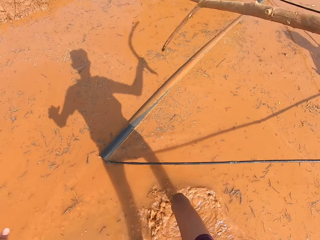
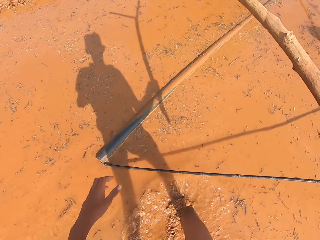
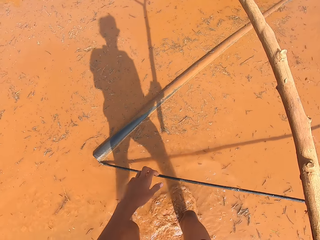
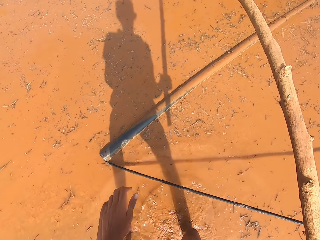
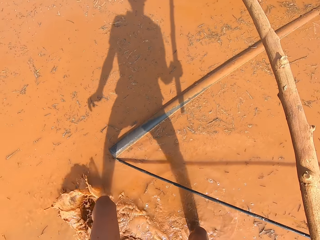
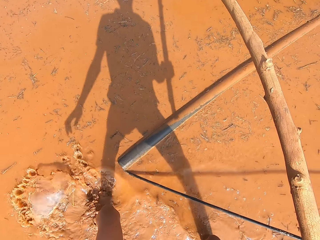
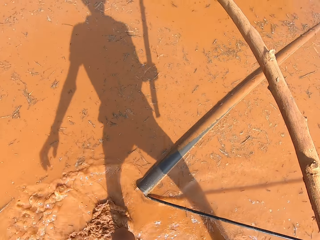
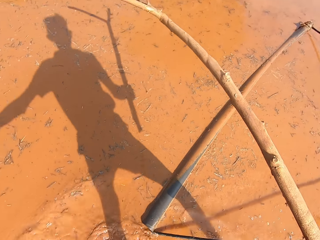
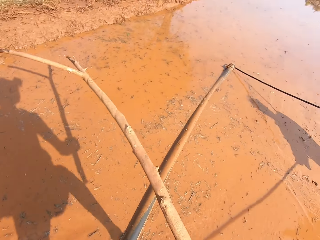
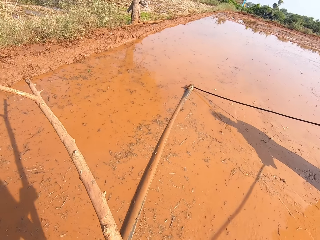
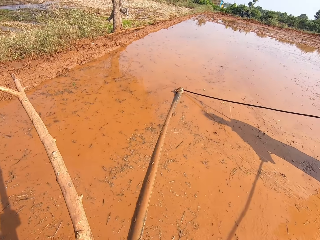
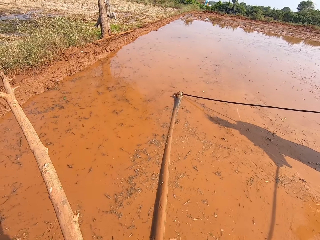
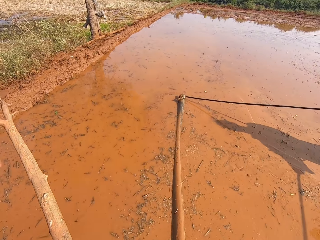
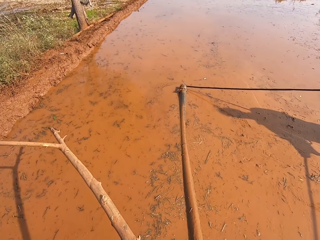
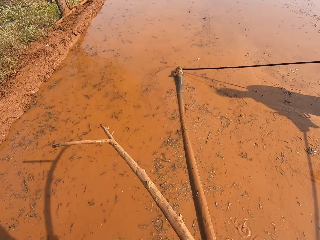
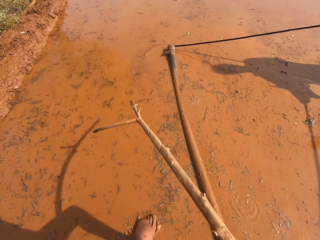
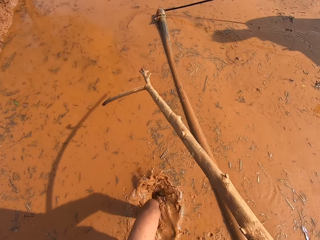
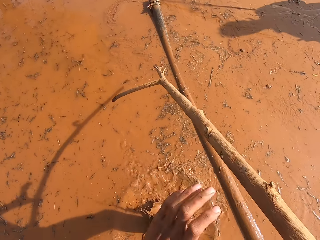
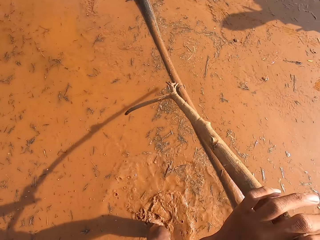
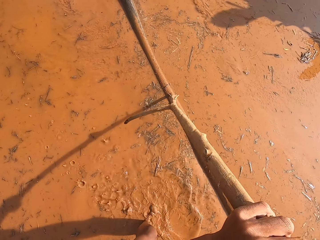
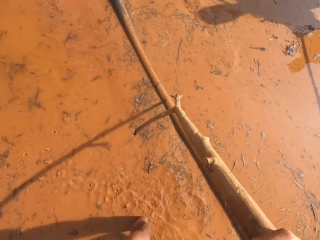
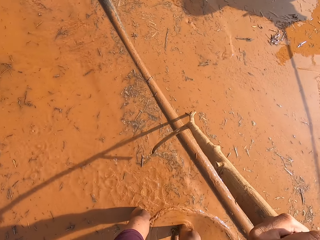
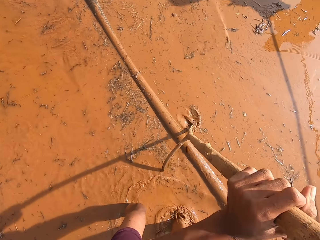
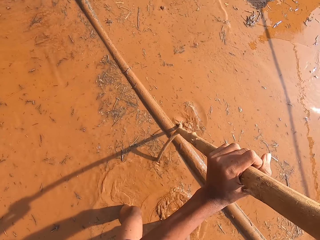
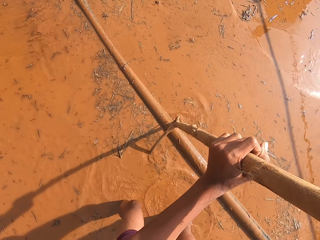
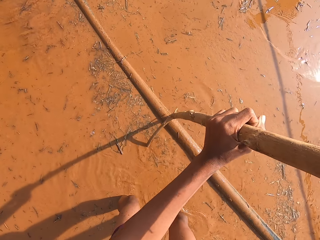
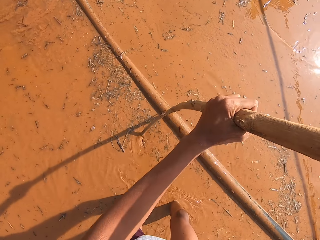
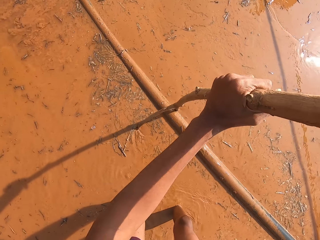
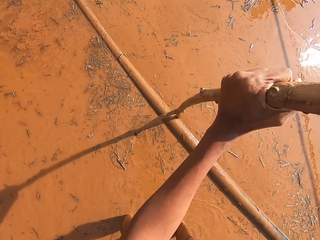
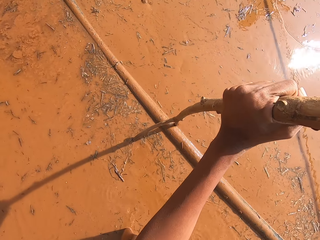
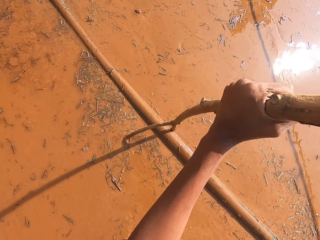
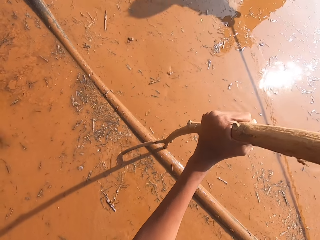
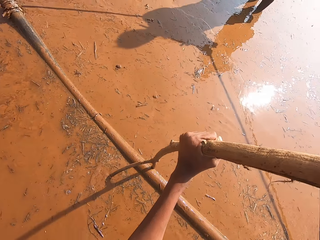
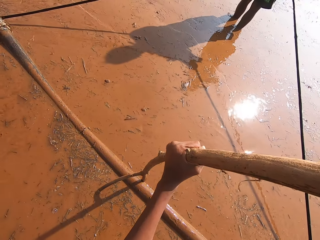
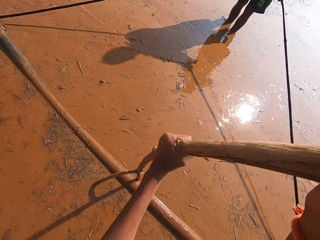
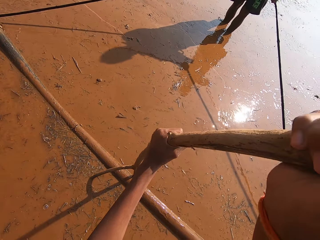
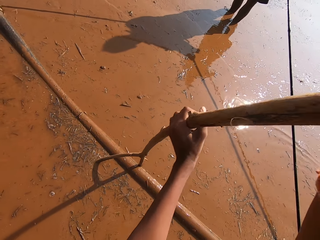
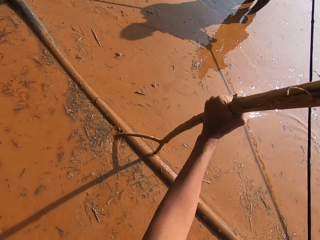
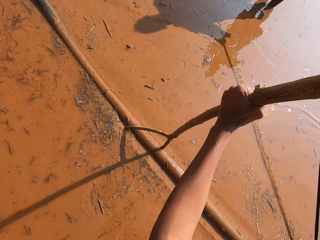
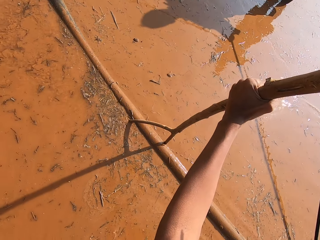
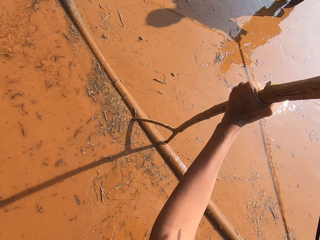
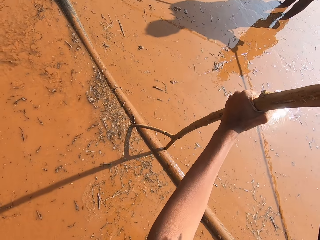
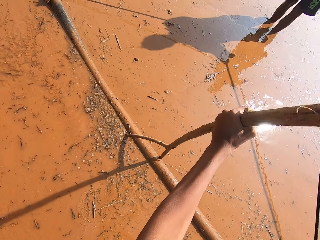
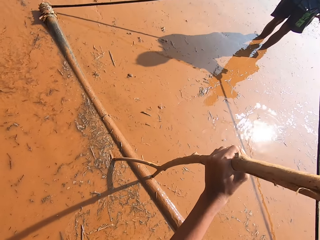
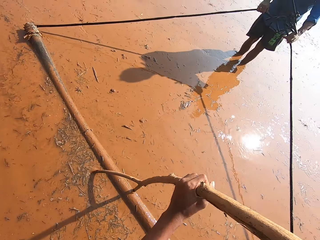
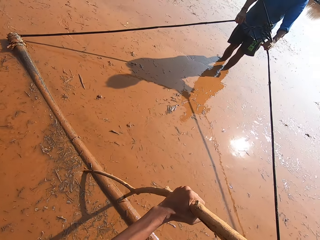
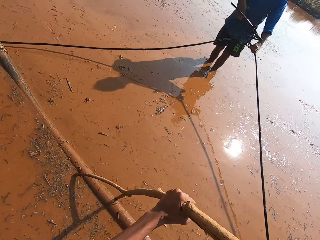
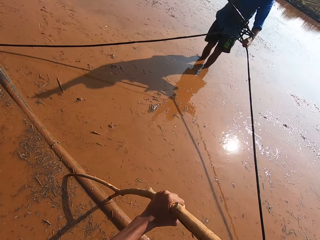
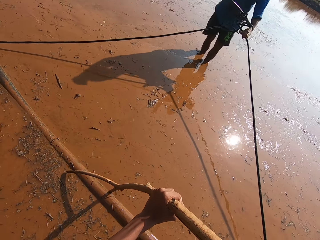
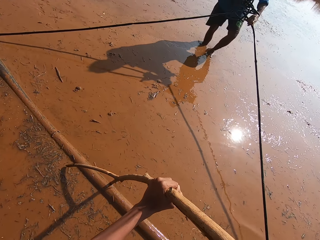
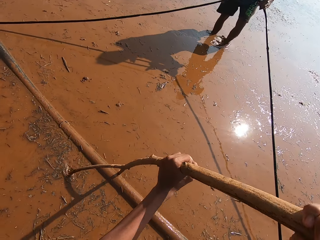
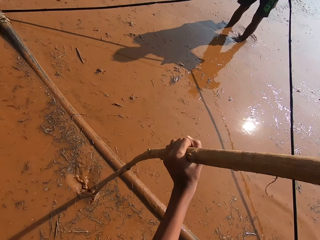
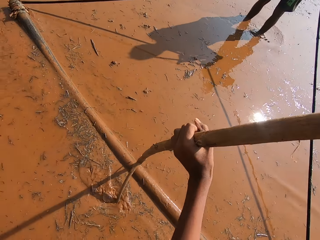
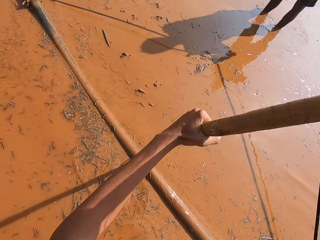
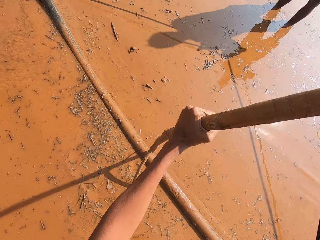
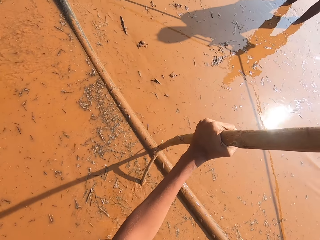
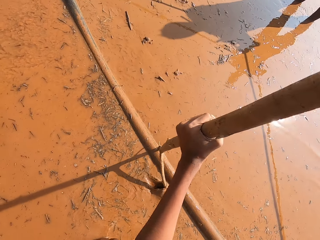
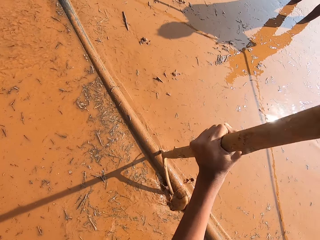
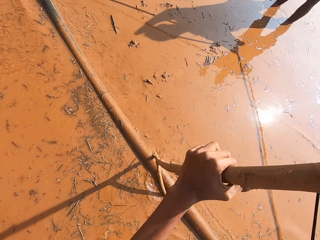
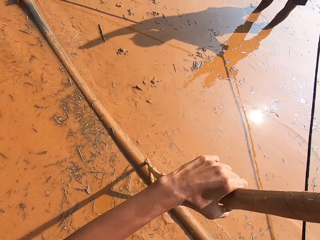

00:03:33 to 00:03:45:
The camera wearer presses a rod in the muddy water with the stick in his hands. He puts the stick on the mud.

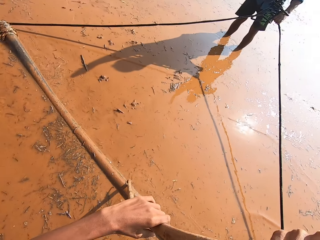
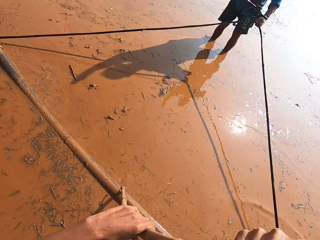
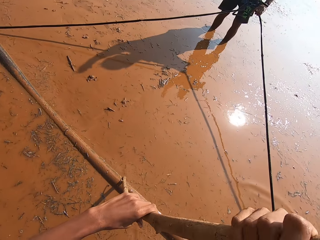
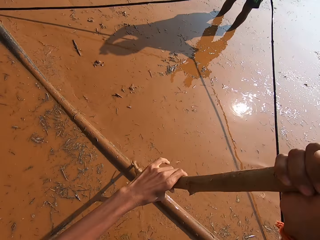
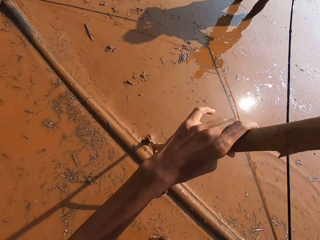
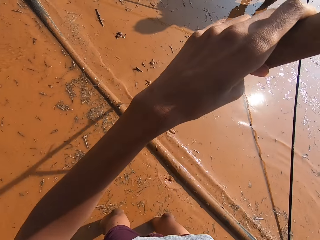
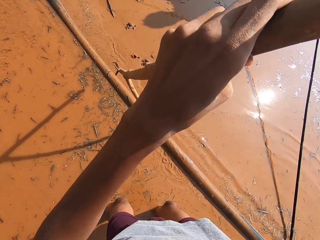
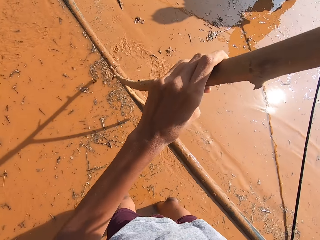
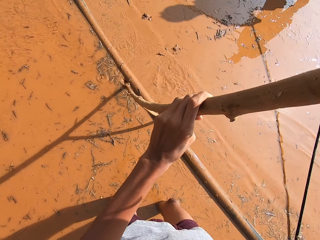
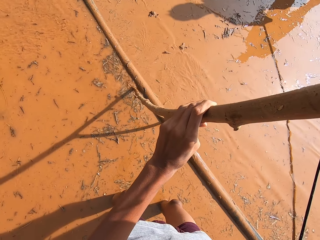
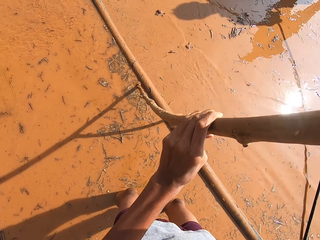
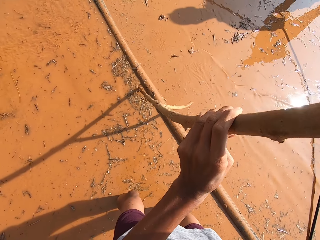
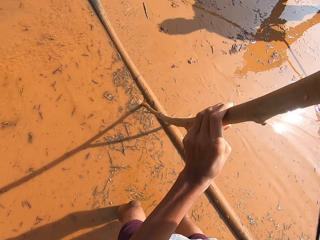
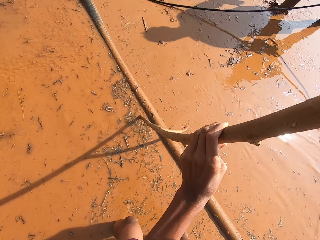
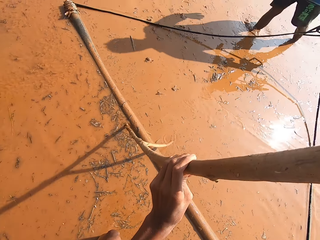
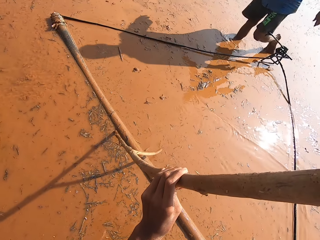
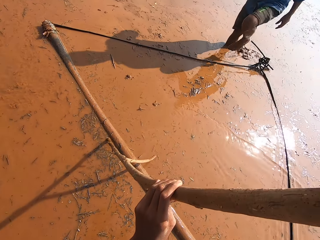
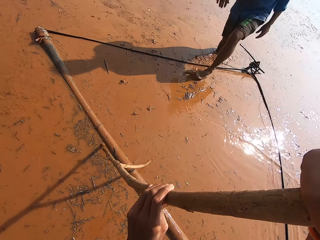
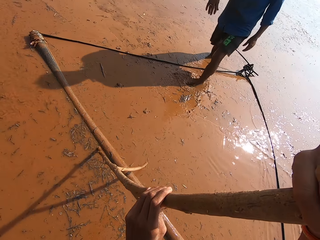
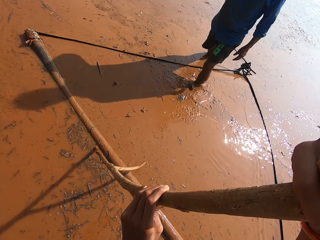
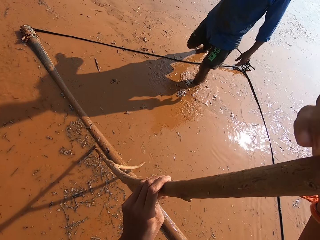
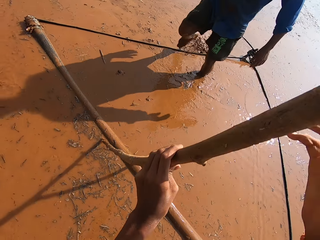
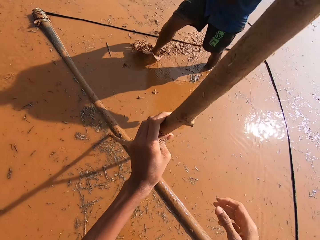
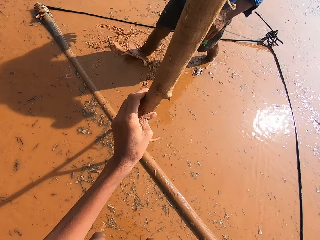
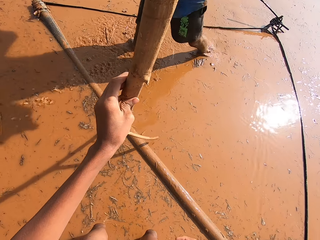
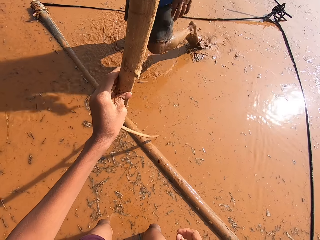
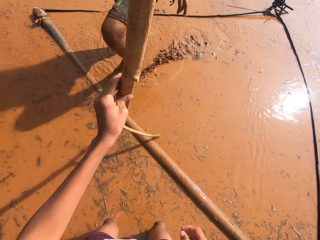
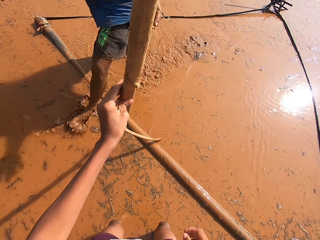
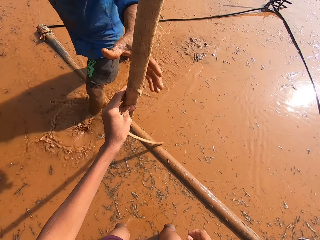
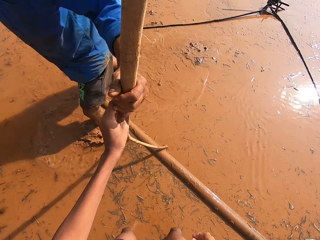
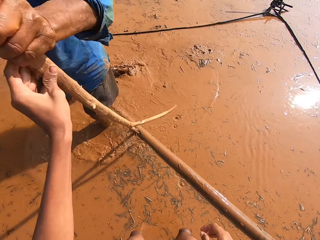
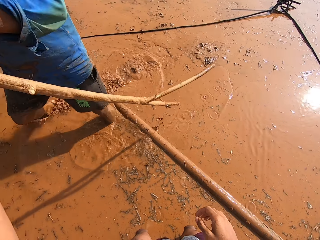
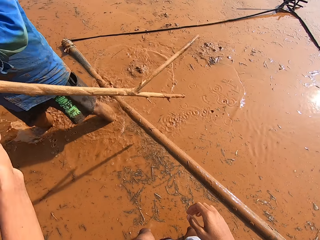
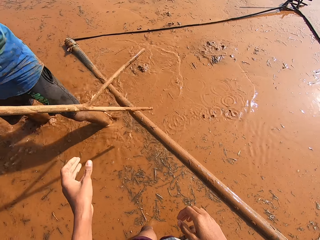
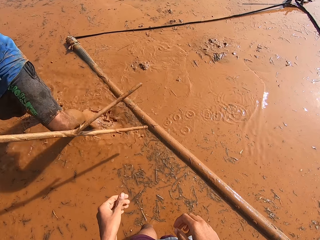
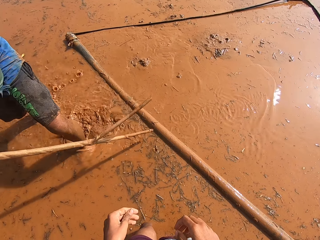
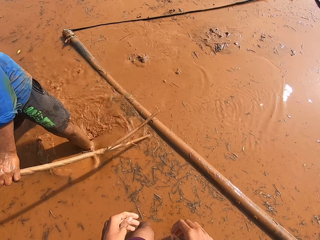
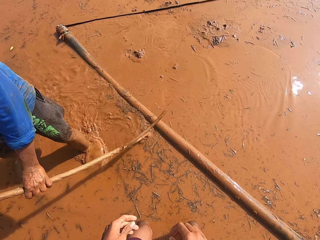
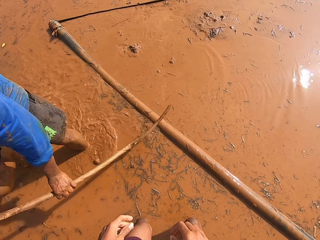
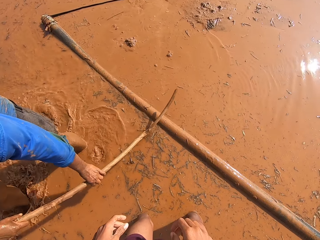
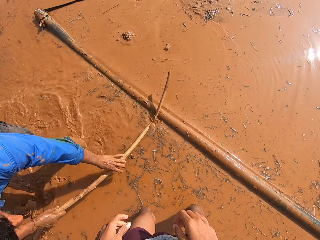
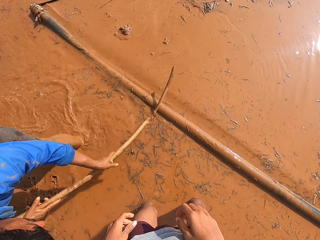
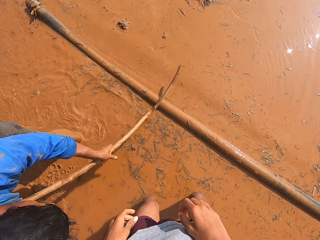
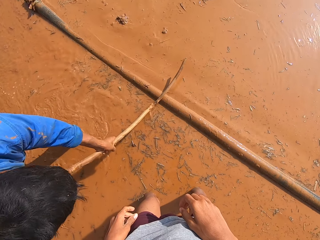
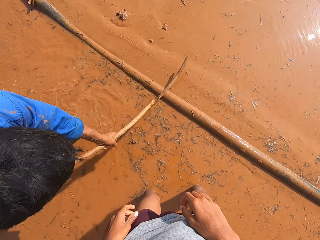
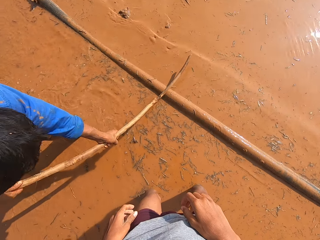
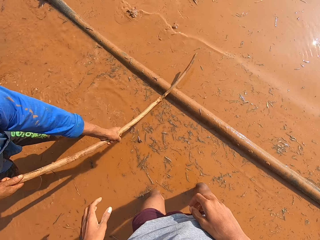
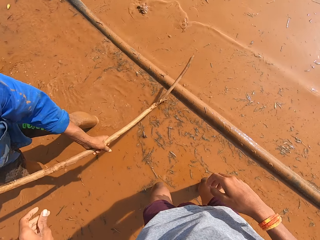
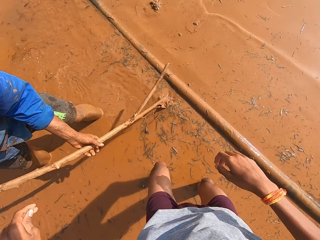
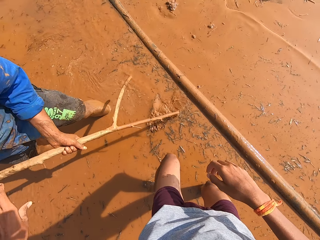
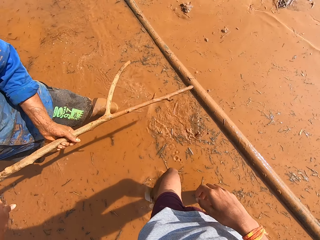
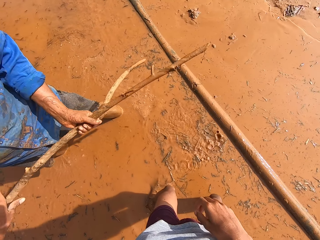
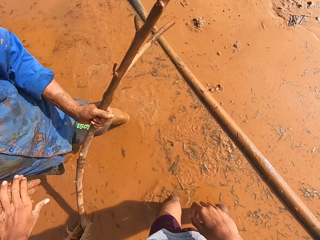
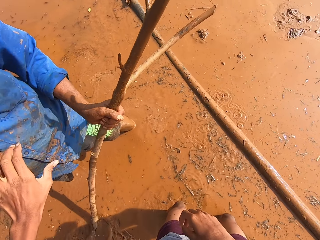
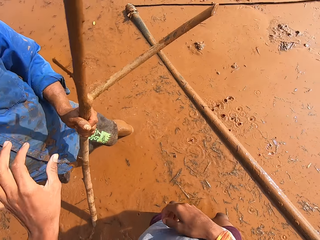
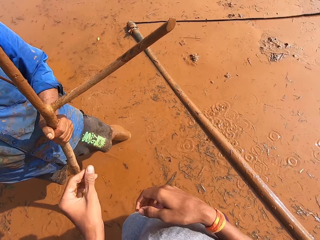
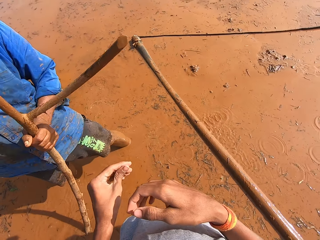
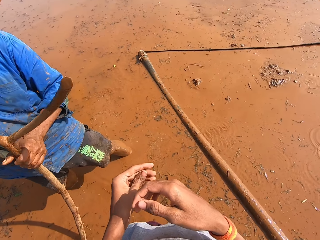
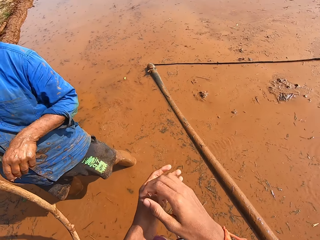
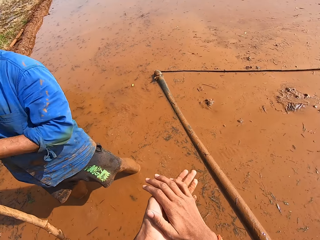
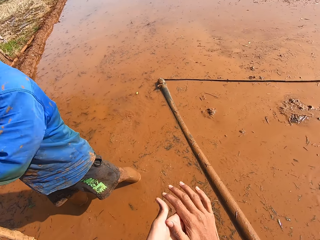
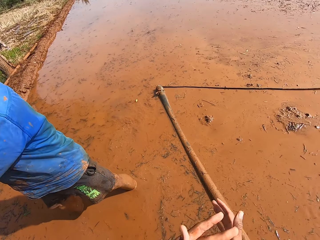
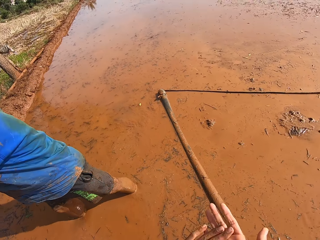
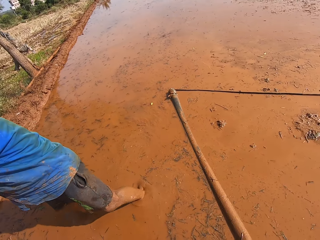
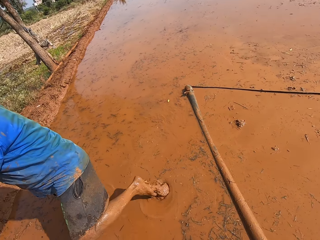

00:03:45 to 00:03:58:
The man drops the ropes with his right hand. The man collects the stick from the camera wearer. The man moves the rod in the muddy water with the stick in his hands and drops the stick in the muddy water with his left hand.
